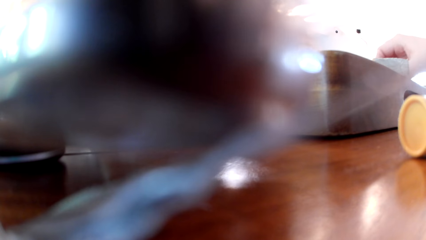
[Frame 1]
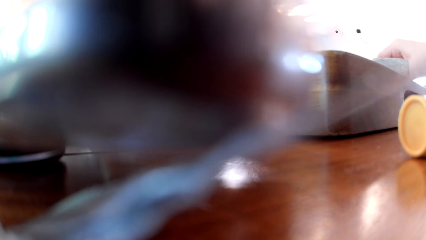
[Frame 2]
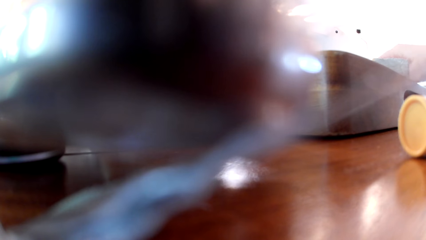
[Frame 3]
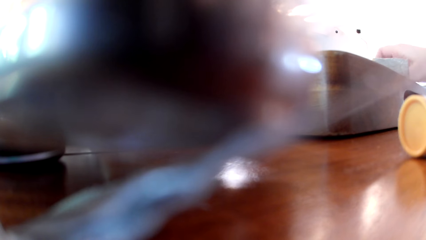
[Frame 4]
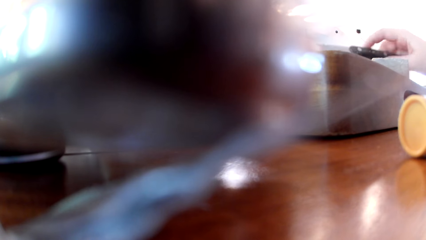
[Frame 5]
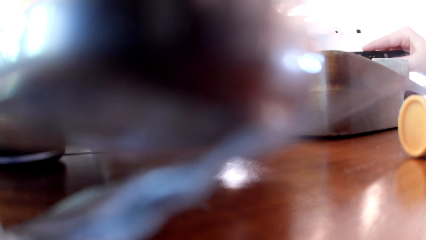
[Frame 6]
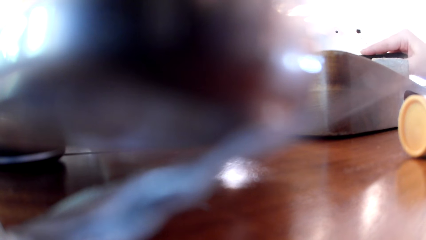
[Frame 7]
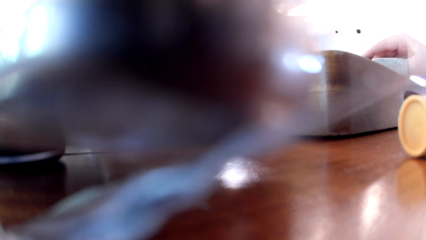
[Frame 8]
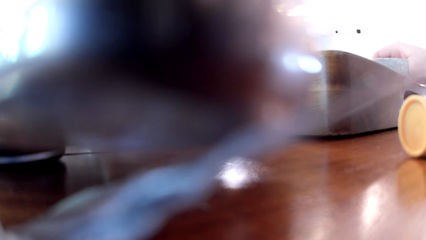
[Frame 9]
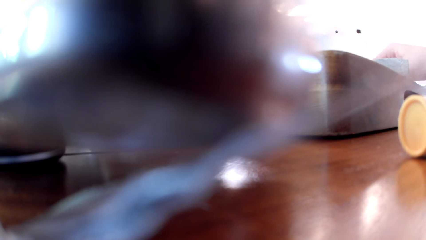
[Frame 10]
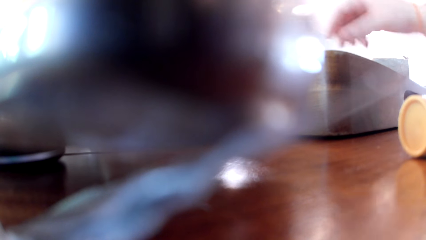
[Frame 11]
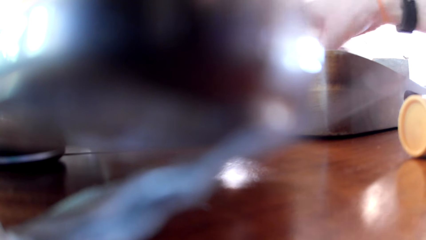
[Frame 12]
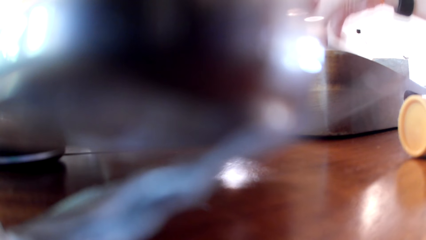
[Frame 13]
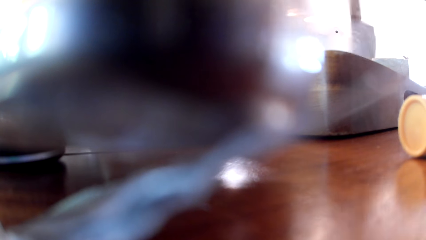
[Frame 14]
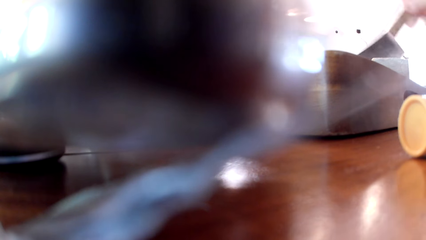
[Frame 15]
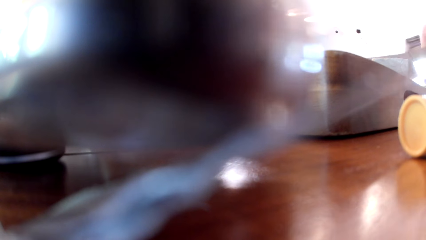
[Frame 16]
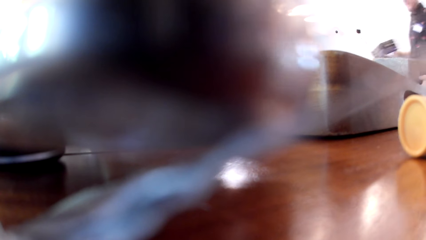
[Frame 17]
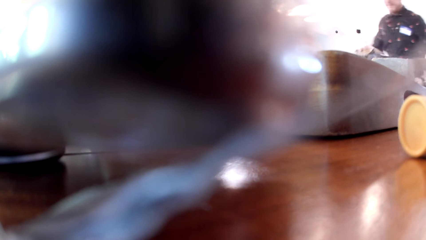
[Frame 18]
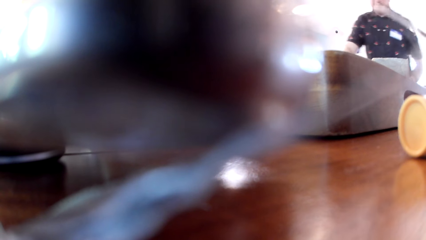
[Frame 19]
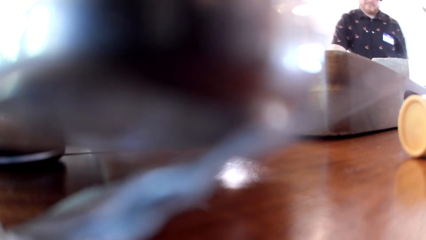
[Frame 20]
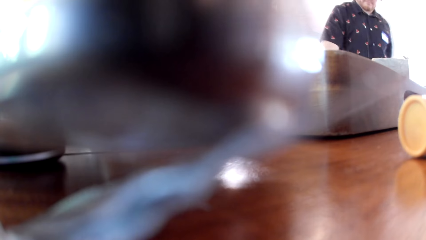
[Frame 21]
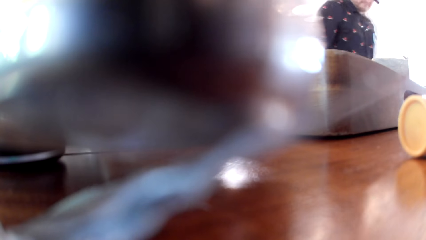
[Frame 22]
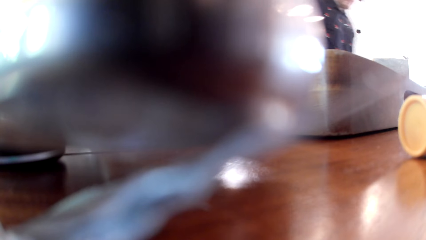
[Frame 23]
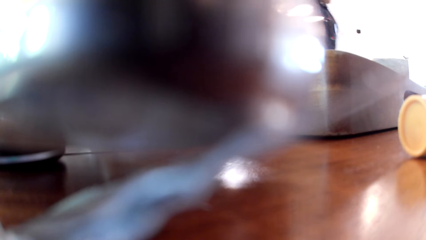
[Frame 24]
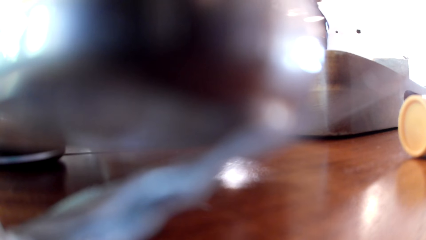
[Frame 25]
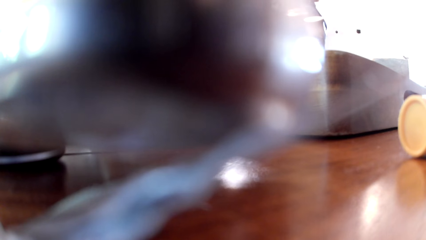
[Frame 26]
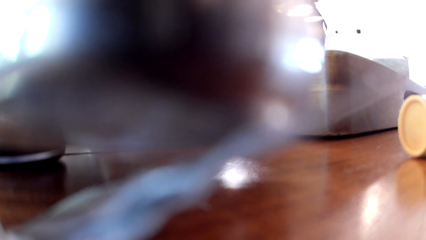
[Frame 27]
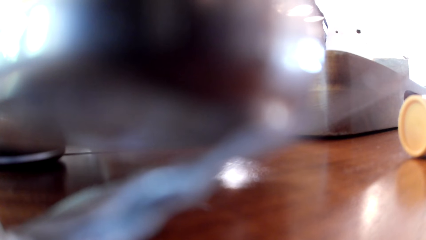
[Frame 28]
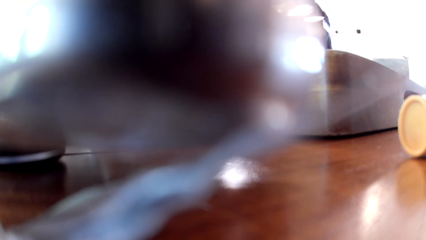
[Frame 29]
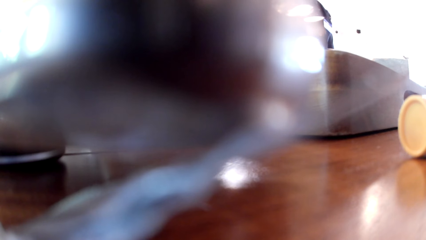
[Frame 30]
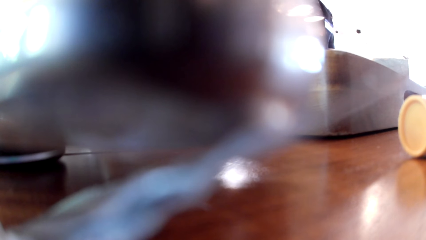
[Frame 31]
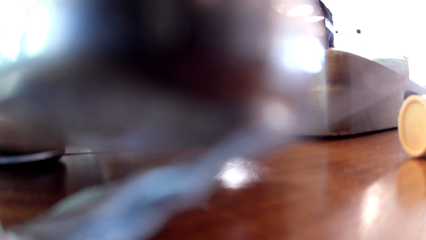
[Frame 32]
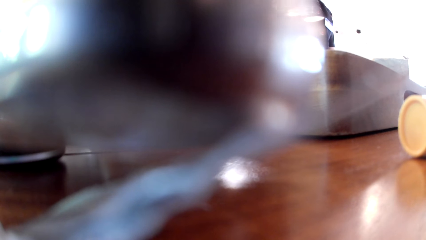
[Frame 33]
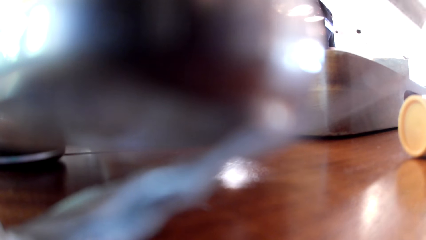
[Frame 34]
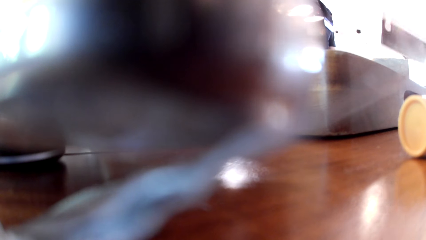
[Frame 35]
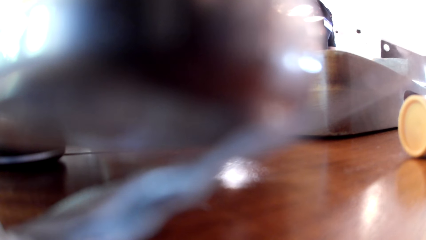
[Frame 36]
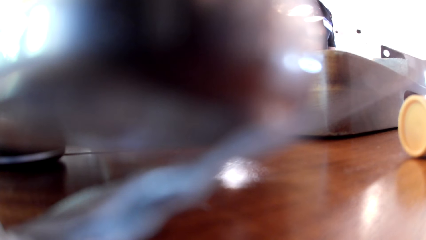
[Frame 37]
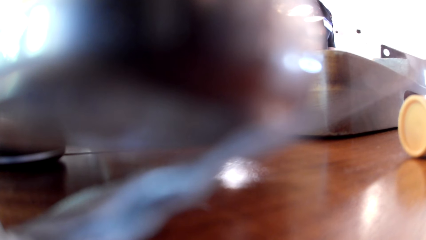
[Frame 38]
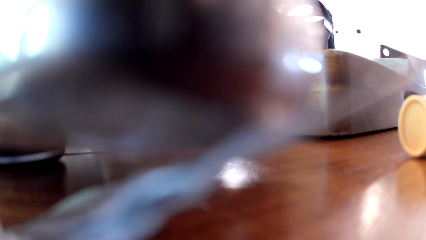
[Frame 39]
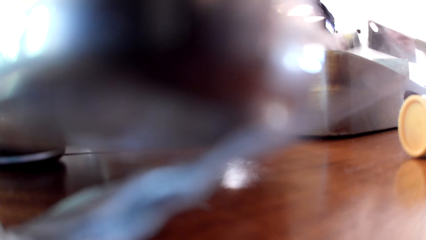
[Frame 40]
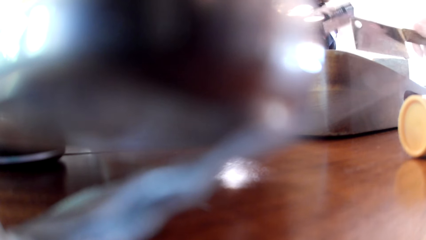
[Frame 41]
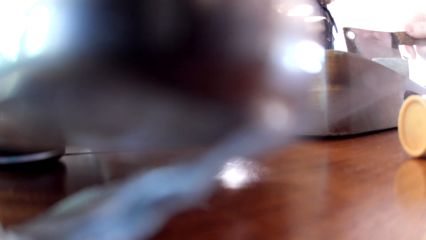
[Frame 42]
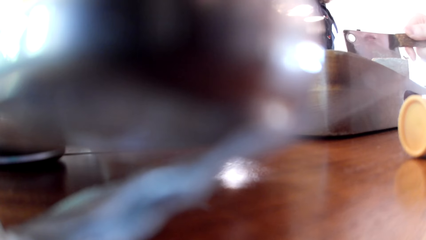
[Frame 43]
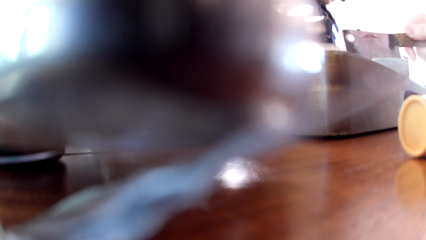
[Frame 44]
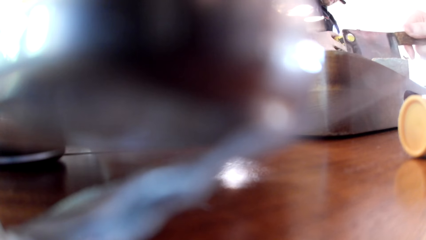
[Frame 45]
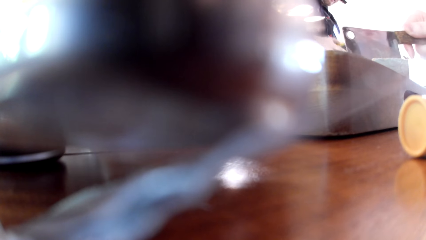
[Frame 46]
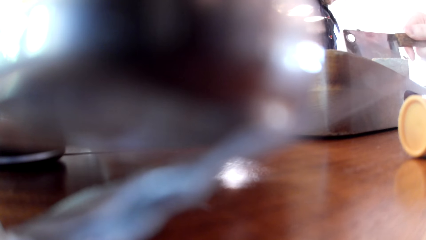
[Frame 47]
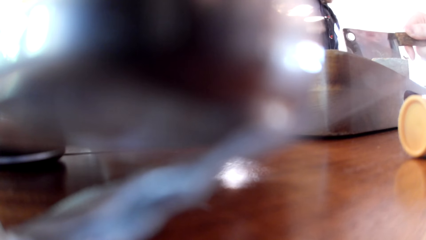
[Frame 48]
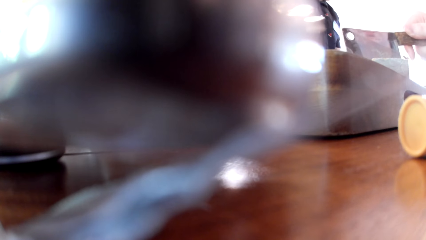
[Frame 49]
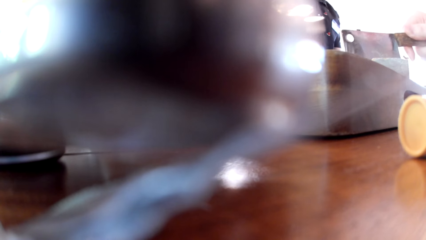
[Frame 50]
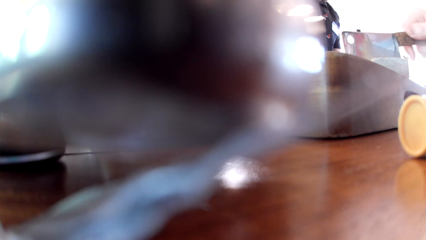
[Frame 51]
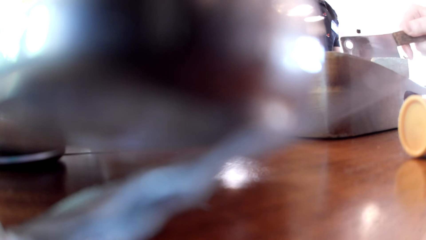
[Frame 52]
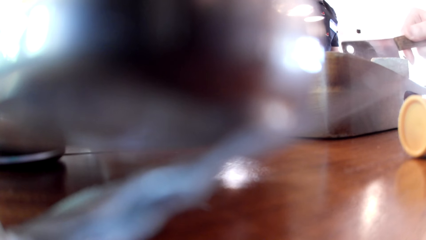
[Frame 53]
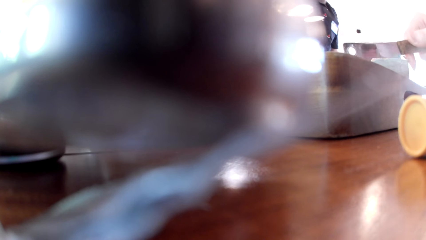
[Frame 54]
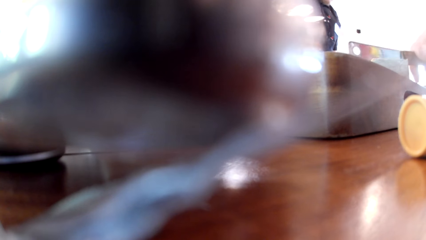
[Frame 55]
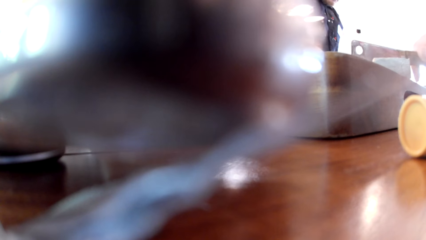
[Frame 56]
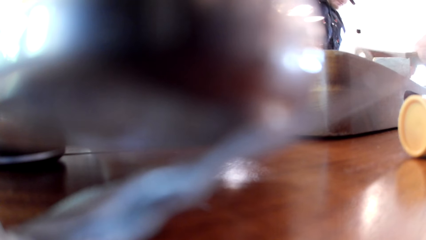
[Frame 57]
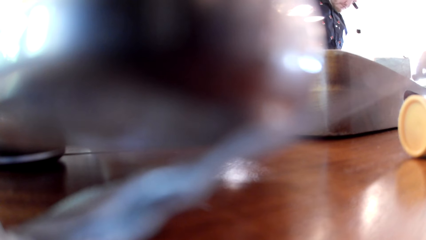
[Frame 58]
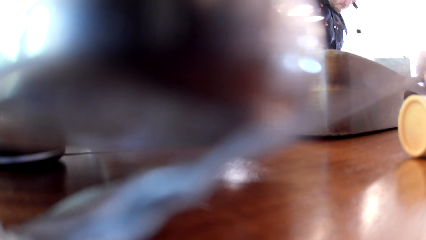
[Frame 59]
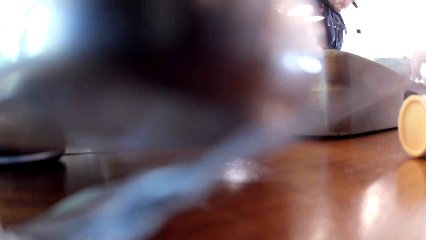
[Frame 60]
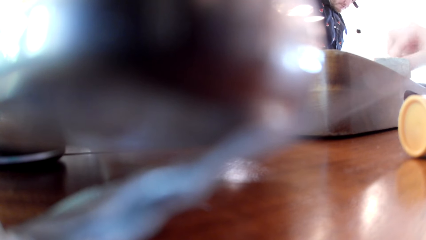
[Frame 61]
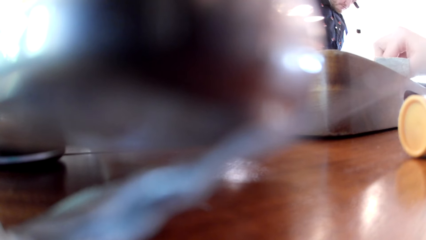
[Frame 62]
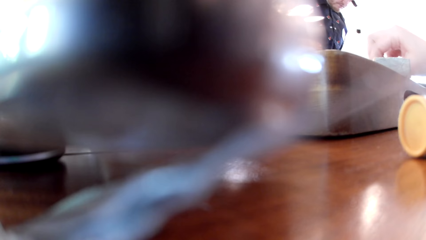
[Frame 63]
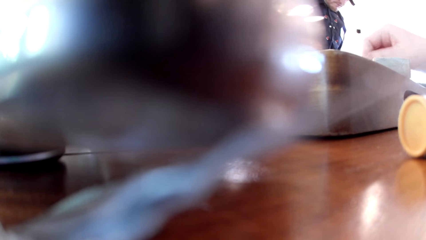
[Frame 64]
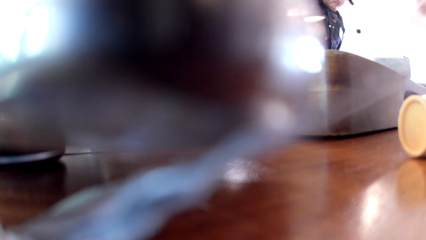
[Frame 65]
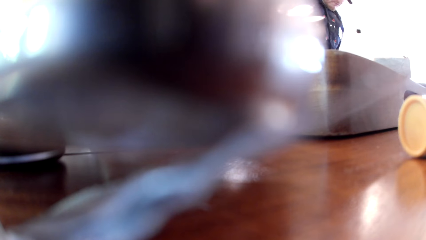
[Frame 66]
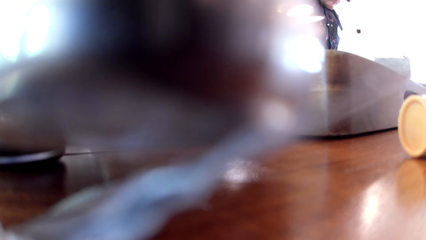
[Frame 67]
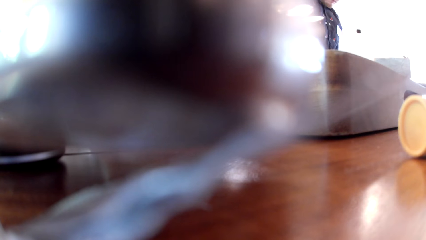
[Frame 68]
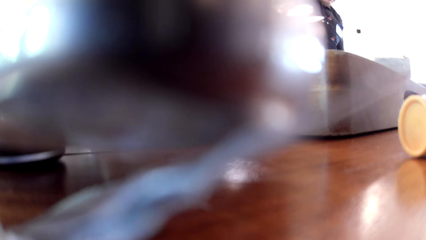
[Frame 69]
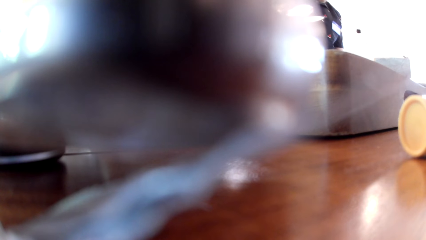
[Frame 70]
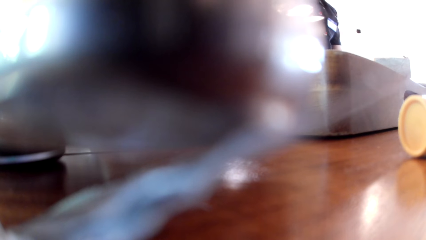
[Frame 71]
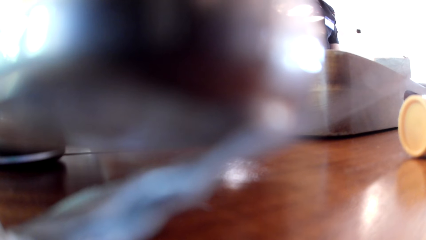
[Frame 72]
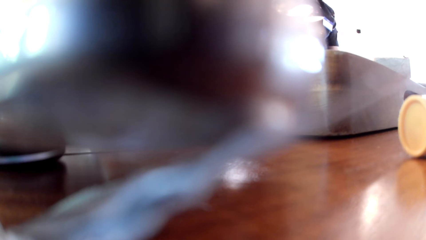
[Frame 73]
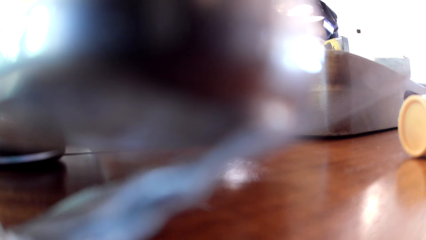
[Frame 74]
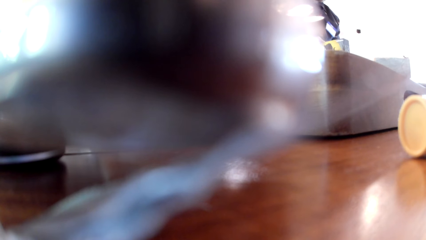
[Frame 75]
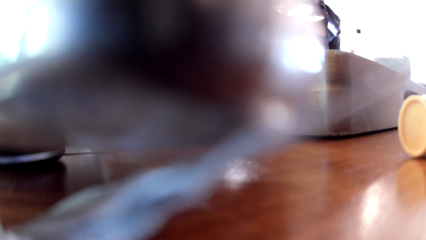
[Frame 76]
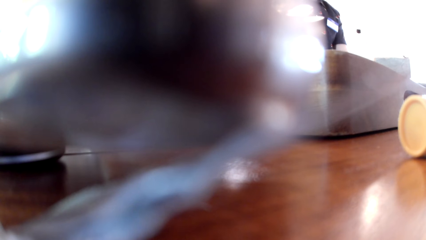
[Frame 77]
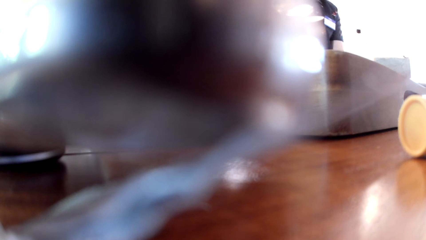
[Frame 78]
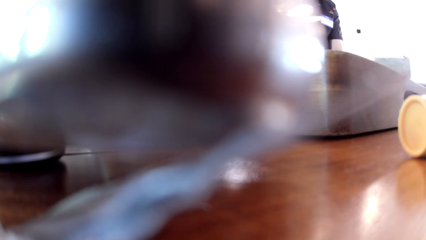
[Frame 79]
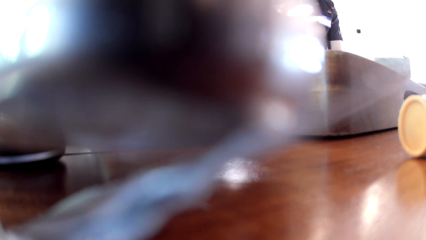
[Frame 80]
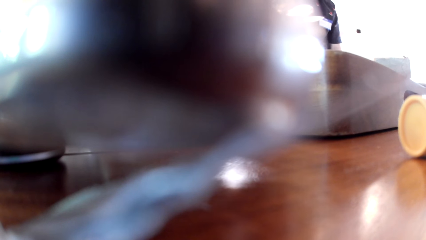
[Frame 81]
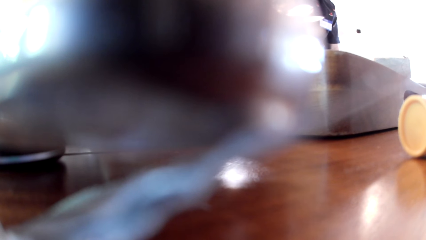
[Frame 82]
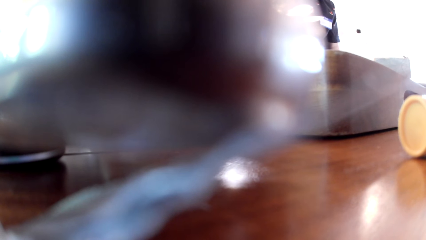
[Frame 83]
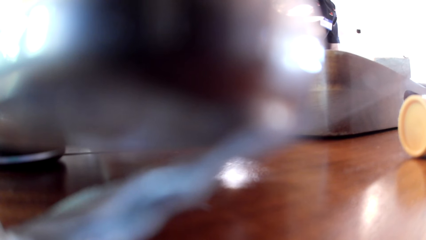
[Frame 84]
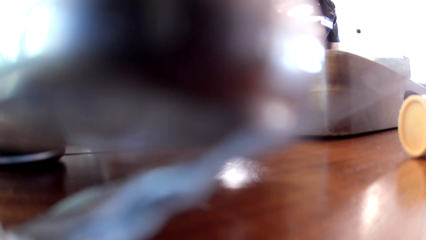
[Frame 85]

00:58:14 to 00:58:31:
The woman takes a carving knife on the table with her right hand. The woman puts down the carving knife with her right hand. The woman cuts the food. The woman takes the cleaver from the tray with her right hand. The man walks to the table. The man taps a box on the table. The man slams a board game on the table with his right hand. The woman slices the cake with the cleaver in her right hand. The woman puts down the cleaver with her right hand. The woman takes the sliced piece of cake with her right hand.
